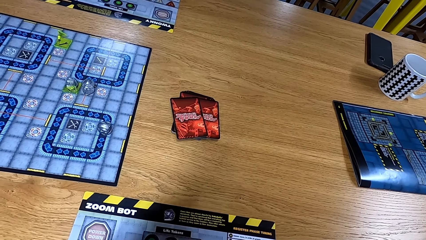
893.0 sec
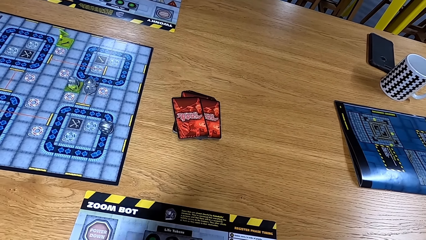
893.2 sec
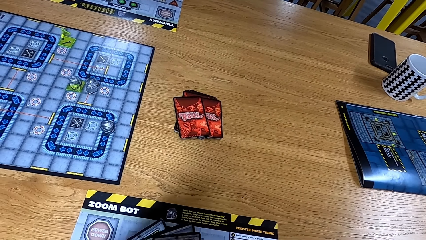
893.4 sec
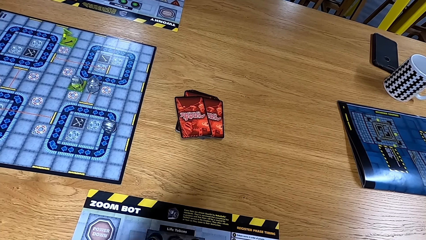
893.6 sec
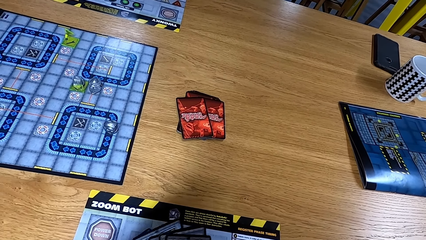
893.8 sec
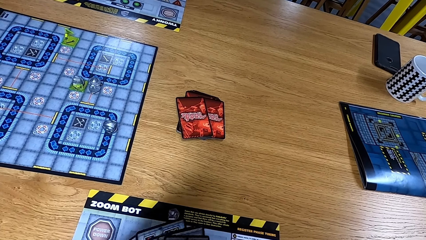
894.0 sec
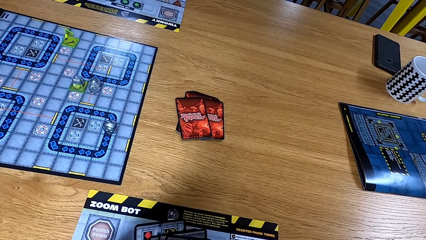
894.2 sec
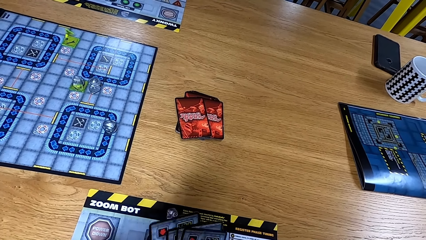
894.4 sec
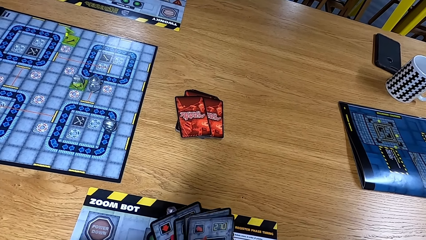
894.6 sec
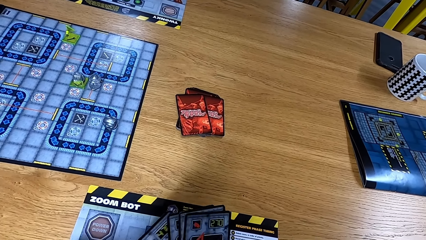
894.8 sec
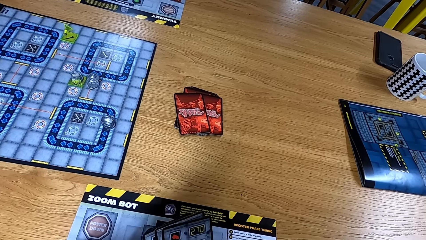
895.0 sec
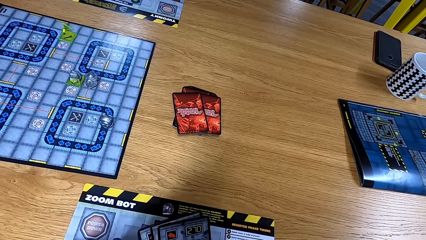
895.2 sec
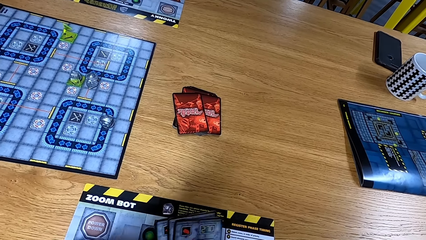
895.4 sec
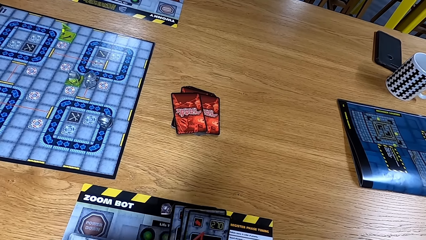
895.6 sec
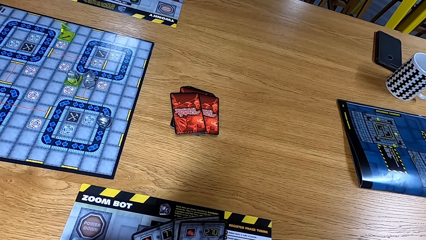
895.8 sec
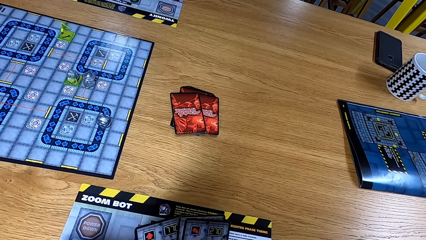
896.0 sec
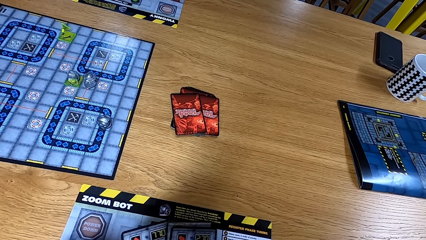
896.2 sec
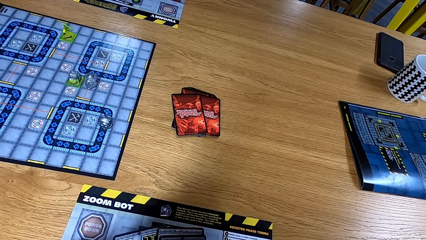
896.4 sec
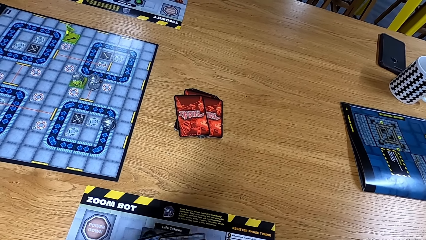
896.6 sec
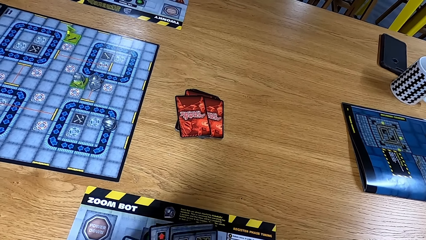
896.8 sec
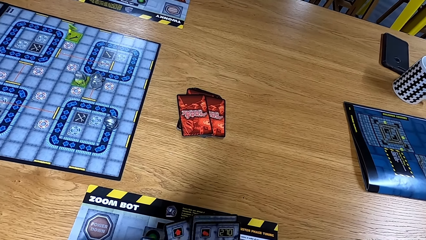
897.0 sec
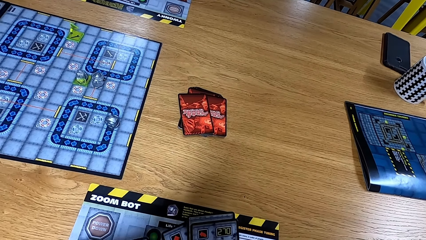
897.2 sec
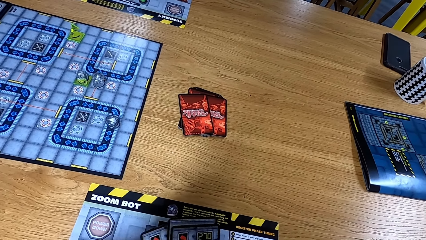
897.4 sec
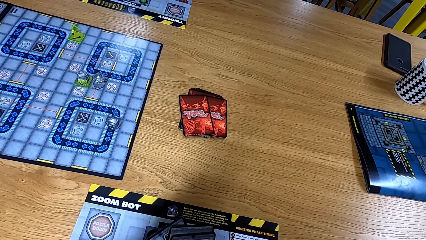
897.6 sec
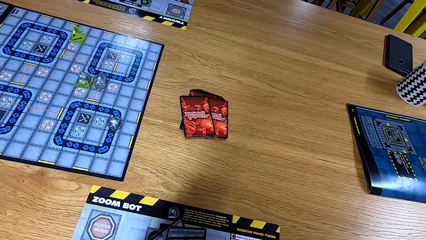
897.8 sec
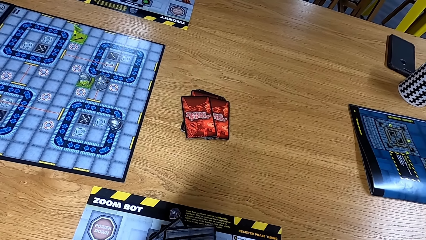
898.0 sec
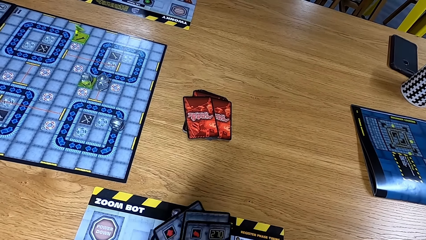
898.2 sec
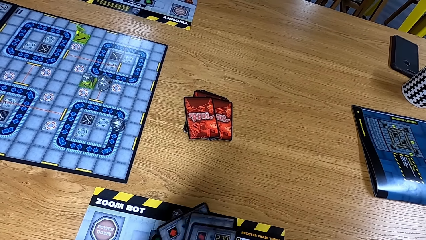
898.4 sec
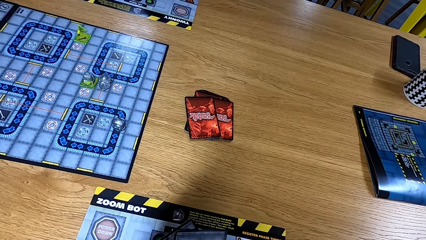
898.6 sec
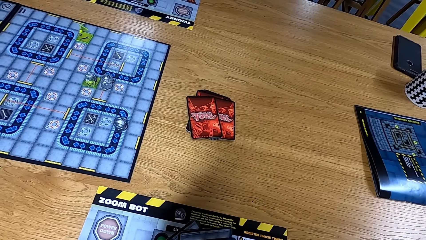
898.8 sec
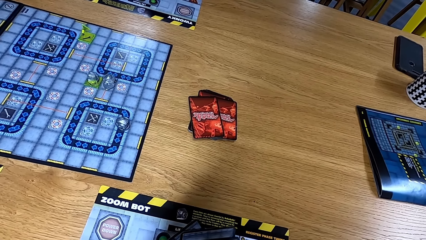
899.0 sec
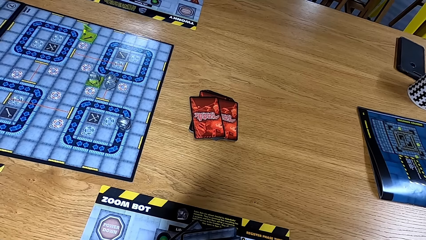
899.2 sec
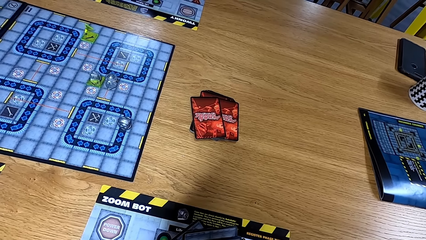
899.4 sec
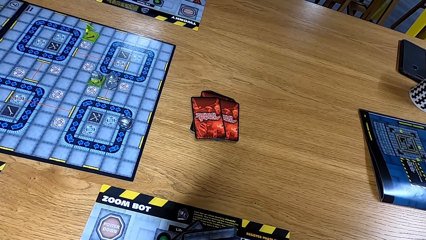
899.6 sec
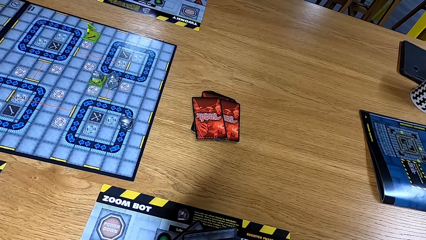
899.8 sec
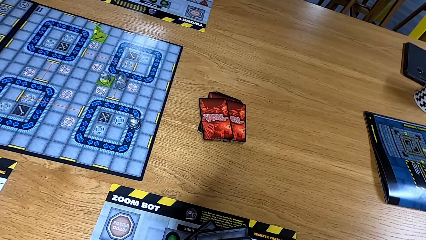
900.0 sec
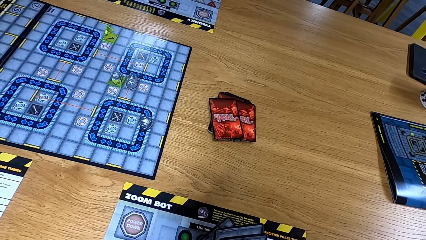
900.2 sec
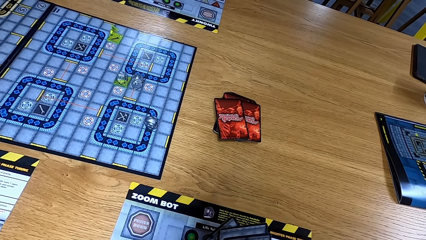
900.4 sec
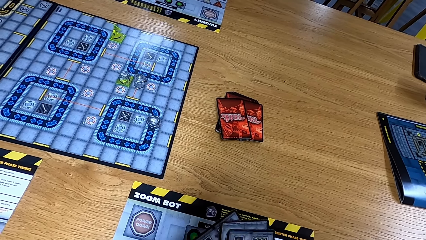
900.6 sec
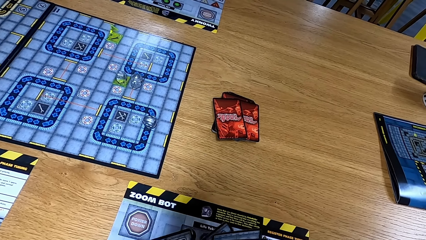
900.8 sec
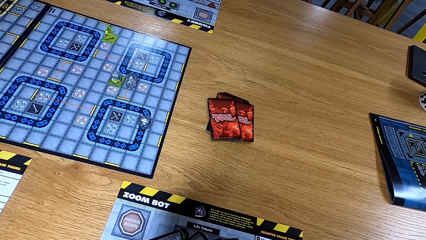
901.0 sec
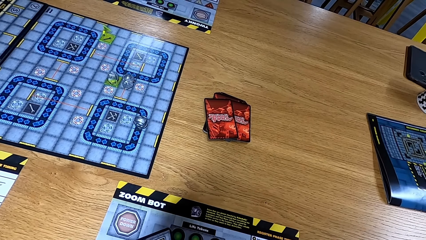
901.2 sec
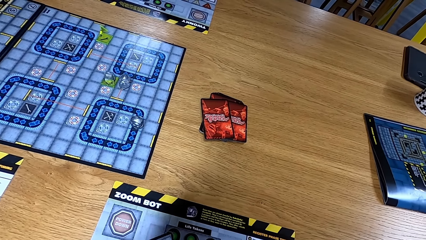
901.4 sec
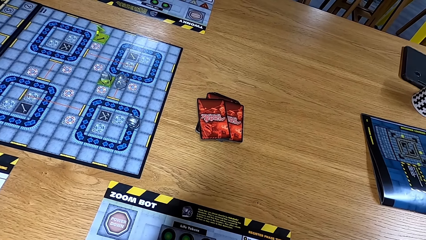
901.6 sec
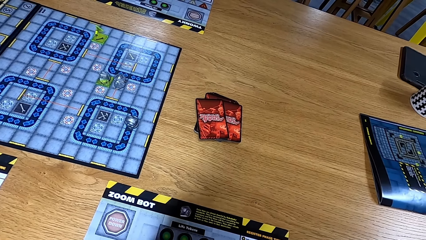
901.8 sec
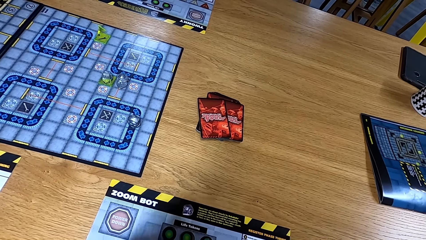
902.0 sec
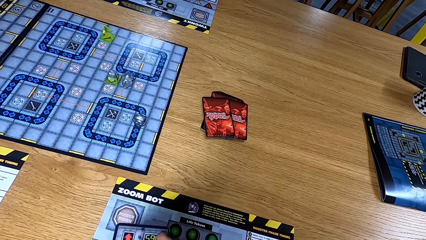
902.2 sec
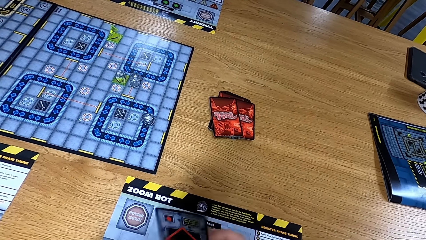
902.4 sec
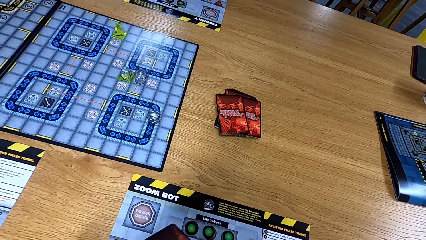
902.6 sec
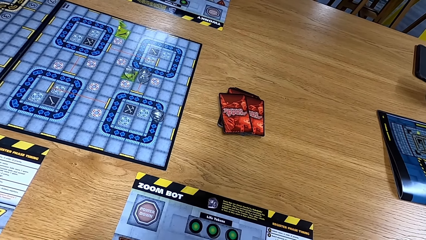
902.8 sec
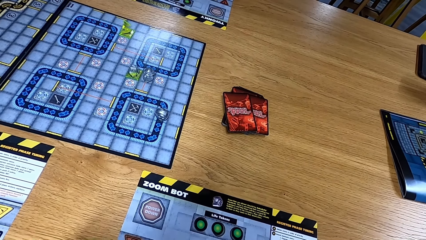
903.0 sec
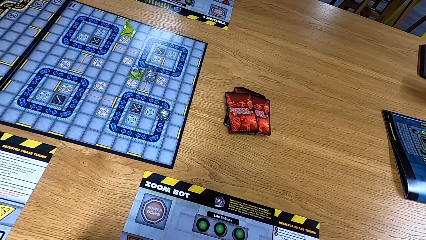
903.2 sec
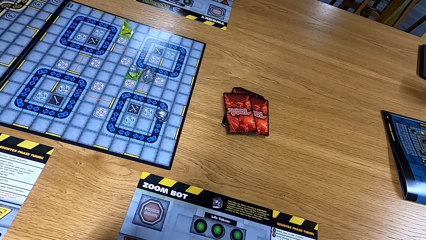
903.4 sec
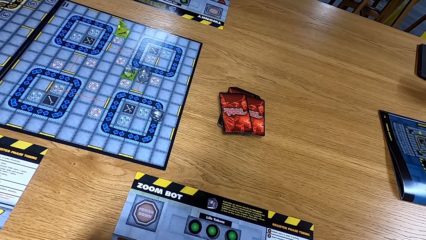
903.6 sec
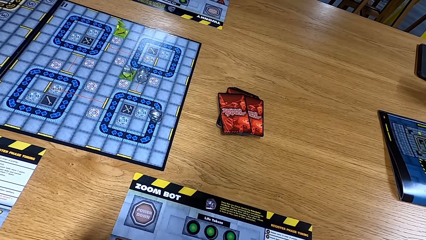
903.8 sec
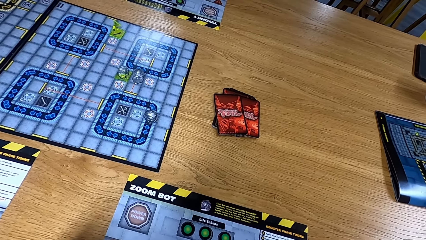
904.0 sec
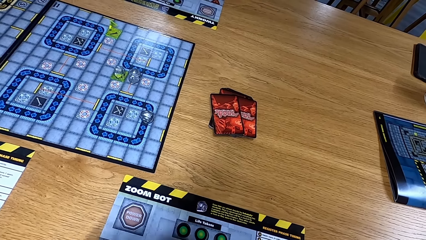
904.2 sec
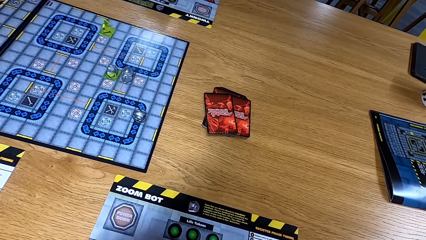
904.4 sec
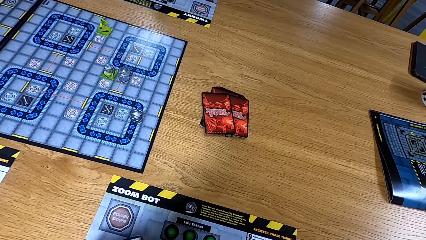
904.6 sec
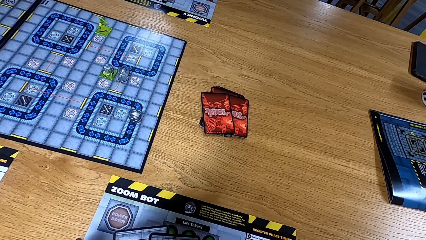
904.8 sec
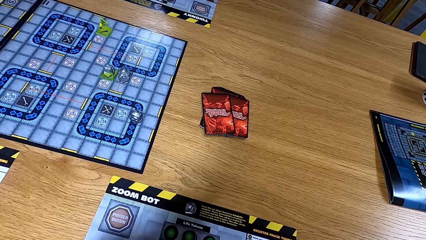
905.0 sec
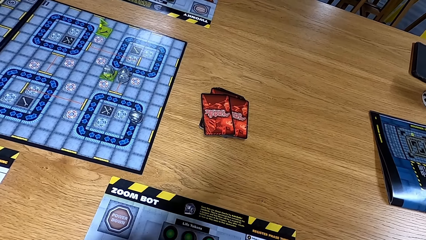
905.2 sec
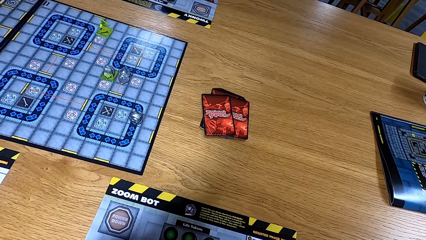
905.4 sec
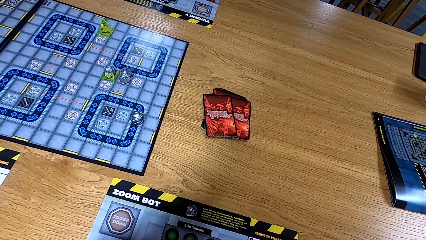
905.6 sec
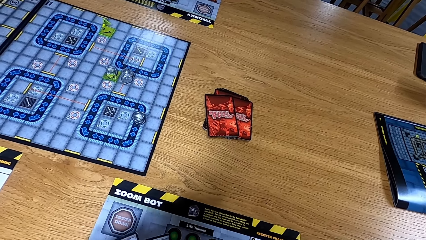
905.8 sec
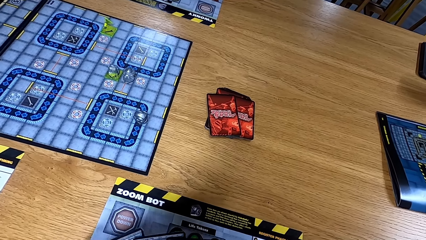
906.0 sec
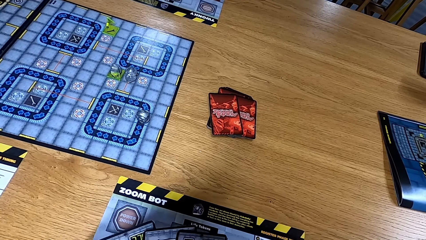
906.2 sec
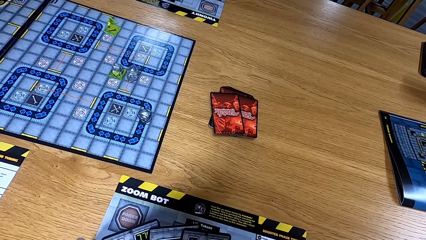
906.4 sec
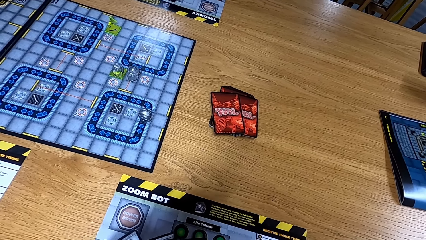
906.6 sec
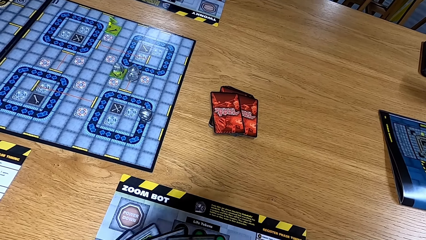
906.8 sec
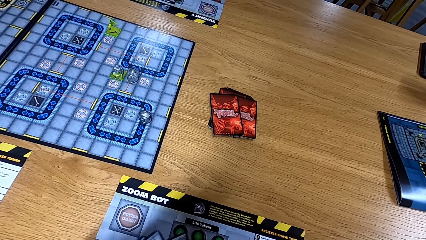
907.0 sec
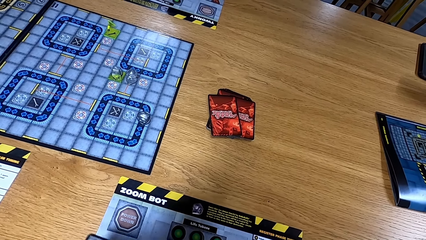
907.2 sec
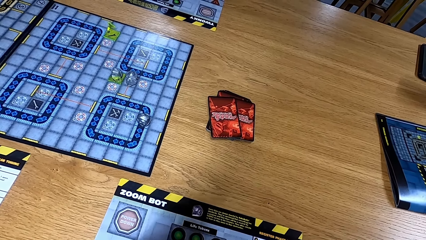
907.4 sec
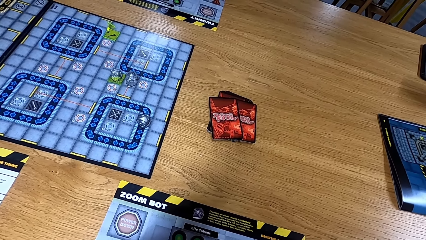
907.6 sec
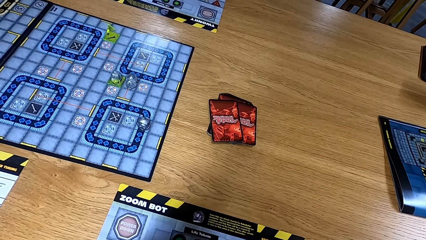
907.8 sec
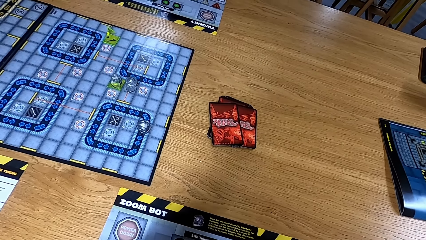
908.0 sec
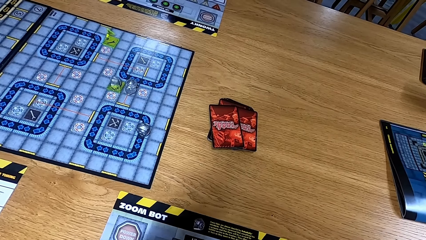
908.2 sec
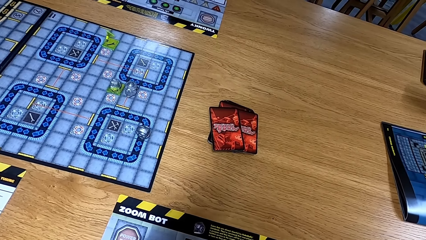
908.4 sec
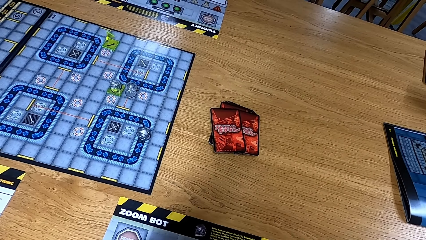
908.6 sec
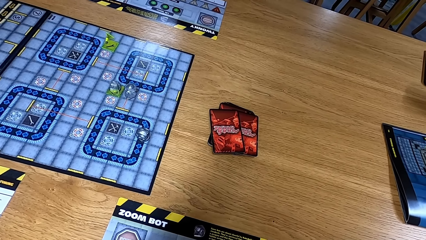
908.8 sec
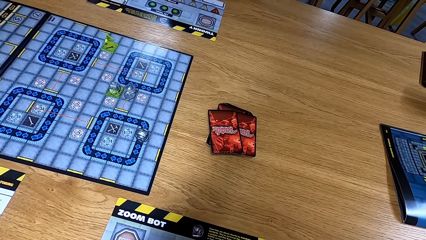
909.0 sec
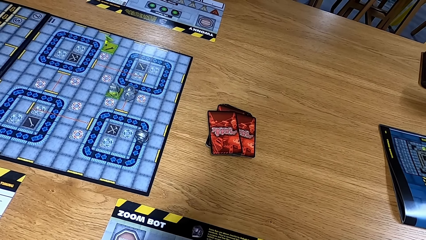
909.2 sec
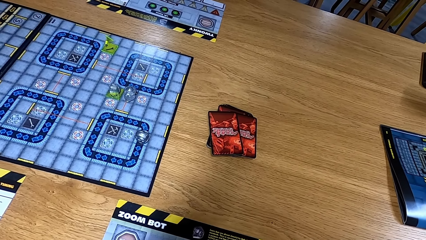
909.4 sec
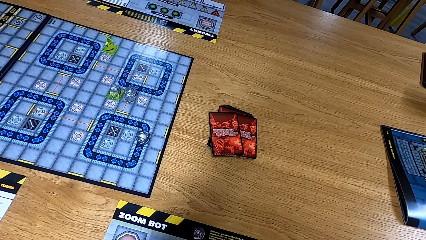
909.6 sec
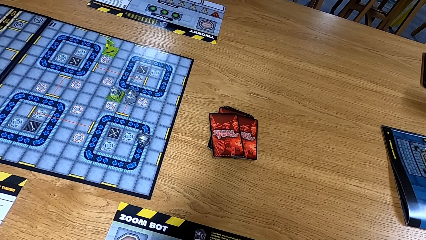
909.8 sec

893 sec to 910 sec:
The camera wearer arranges the cards.
